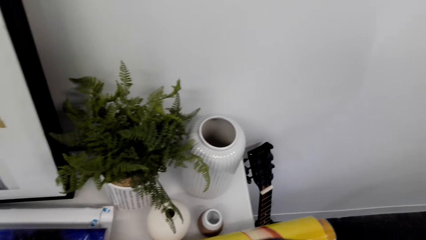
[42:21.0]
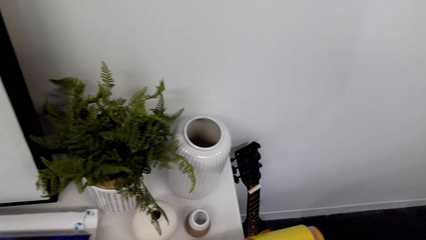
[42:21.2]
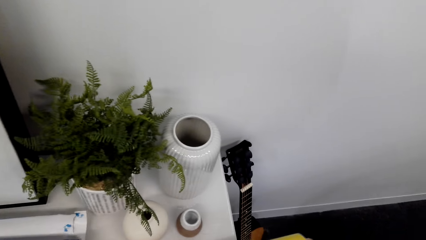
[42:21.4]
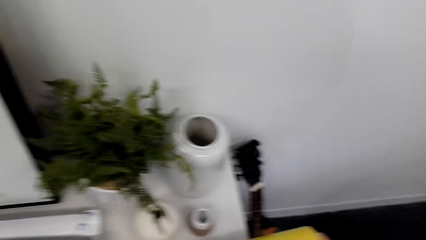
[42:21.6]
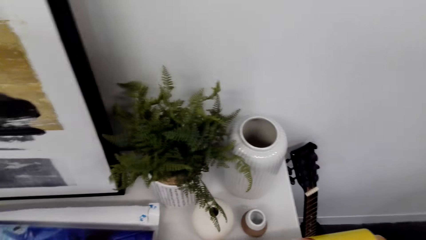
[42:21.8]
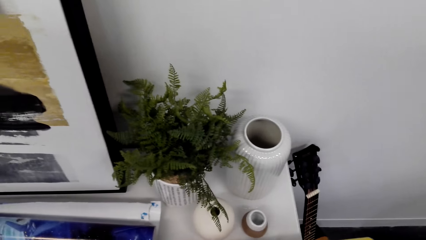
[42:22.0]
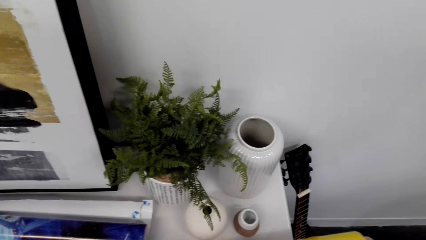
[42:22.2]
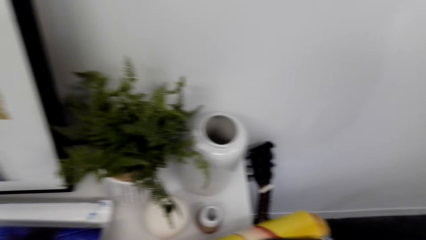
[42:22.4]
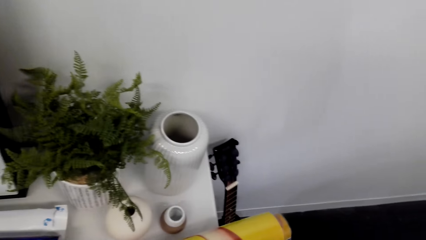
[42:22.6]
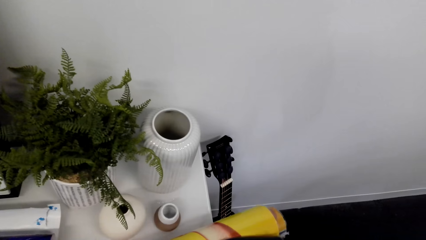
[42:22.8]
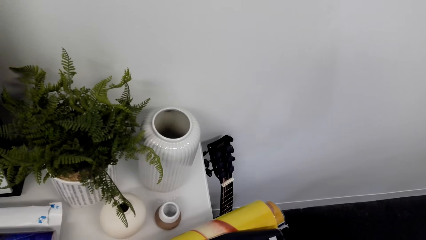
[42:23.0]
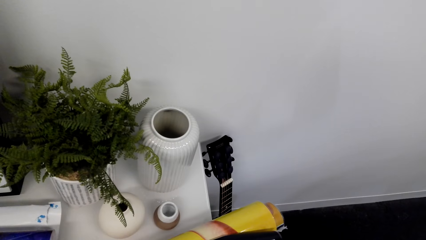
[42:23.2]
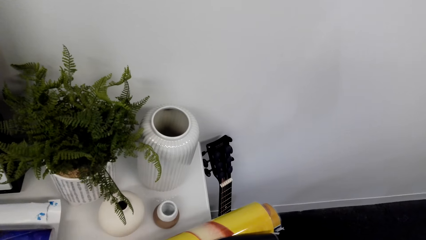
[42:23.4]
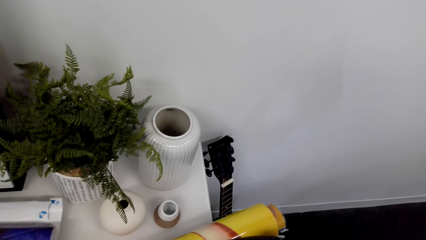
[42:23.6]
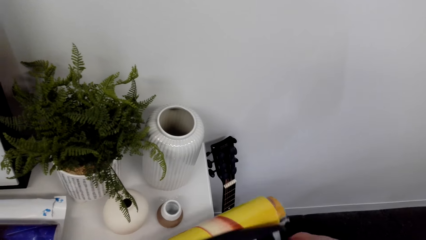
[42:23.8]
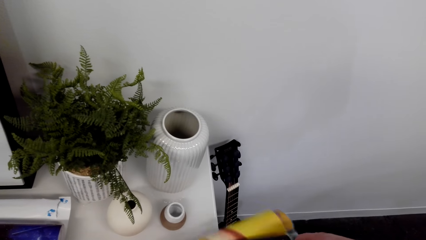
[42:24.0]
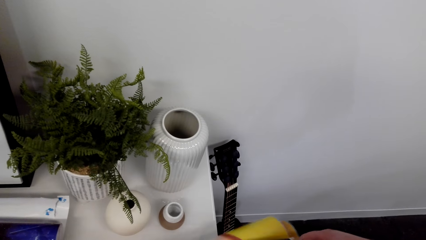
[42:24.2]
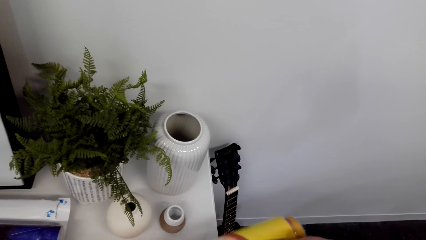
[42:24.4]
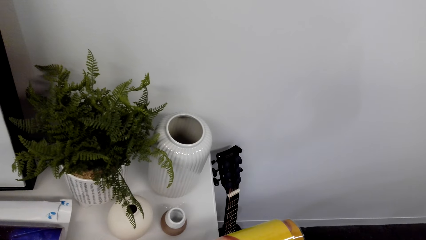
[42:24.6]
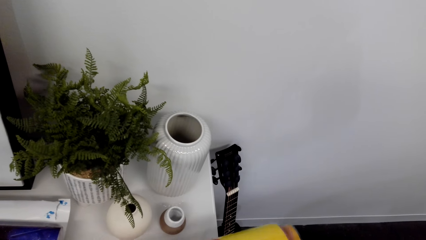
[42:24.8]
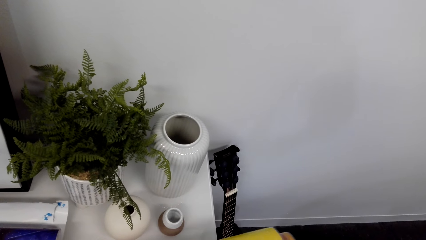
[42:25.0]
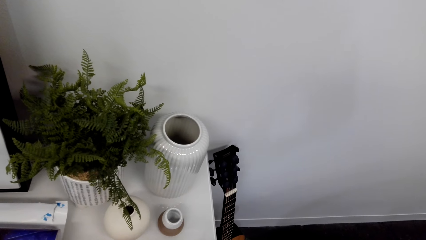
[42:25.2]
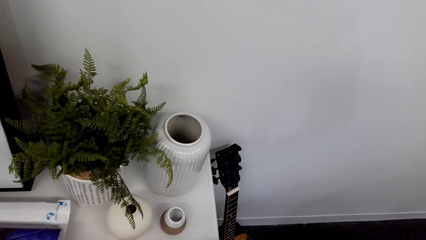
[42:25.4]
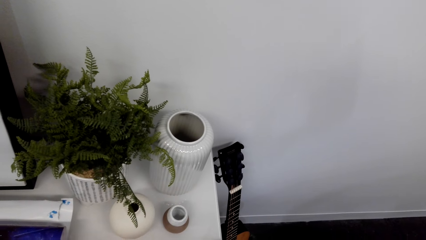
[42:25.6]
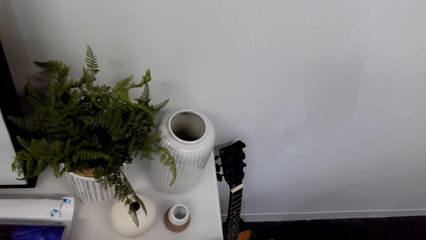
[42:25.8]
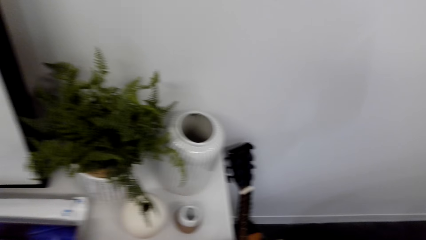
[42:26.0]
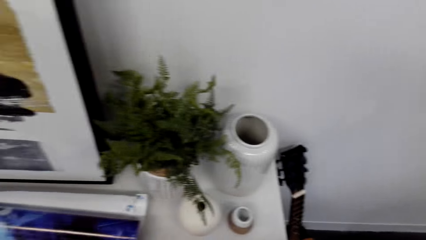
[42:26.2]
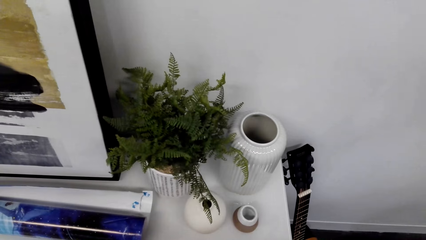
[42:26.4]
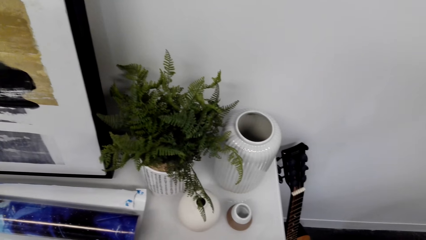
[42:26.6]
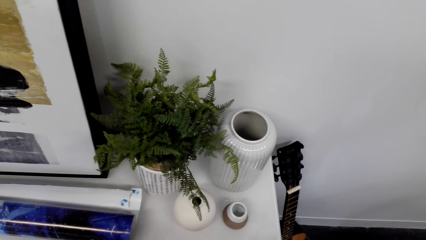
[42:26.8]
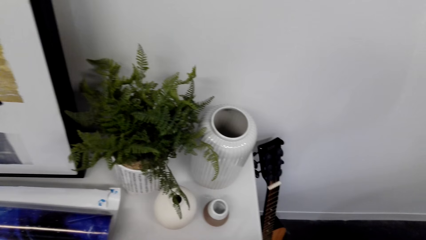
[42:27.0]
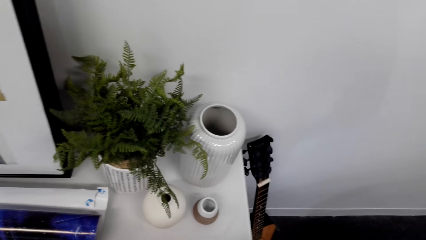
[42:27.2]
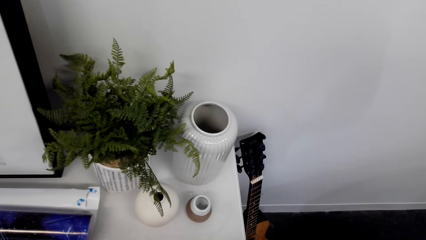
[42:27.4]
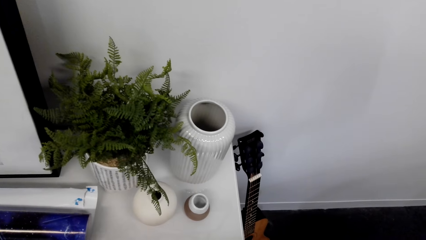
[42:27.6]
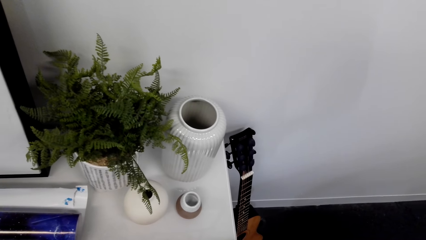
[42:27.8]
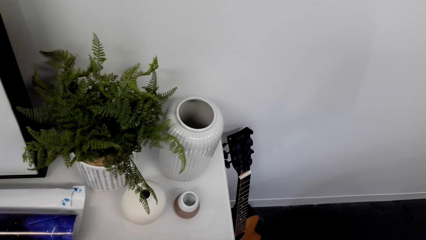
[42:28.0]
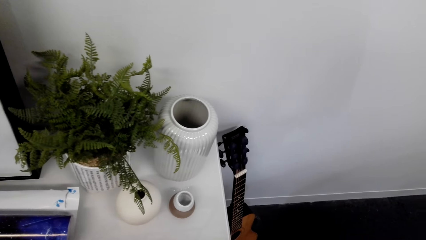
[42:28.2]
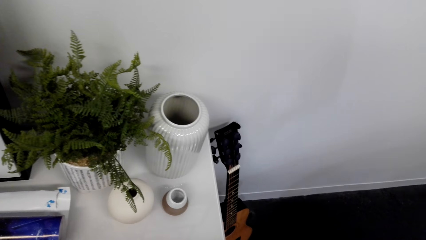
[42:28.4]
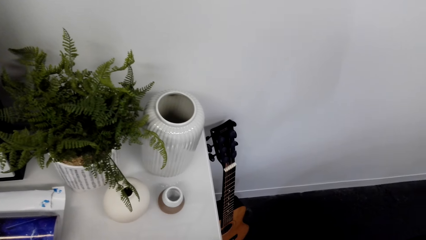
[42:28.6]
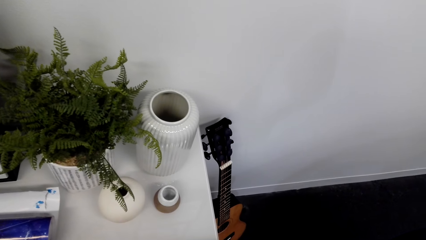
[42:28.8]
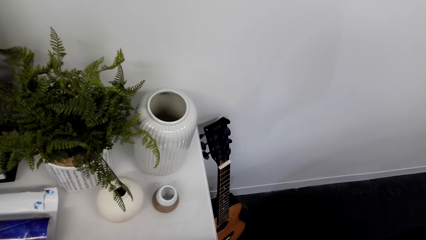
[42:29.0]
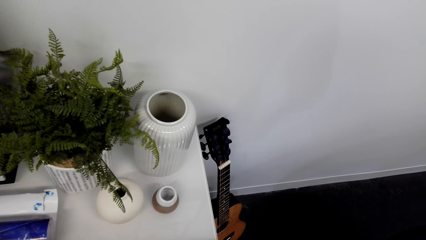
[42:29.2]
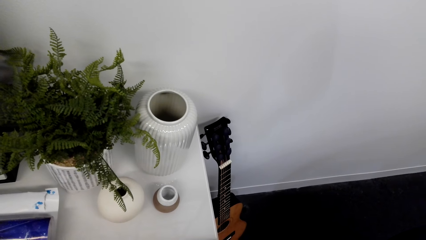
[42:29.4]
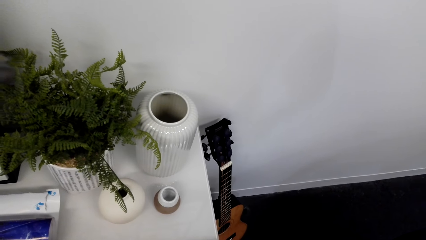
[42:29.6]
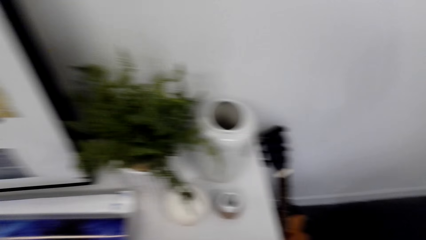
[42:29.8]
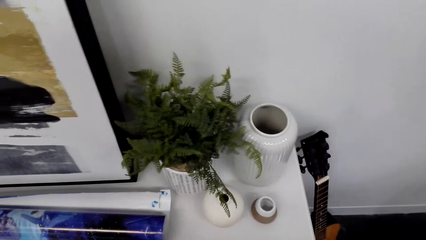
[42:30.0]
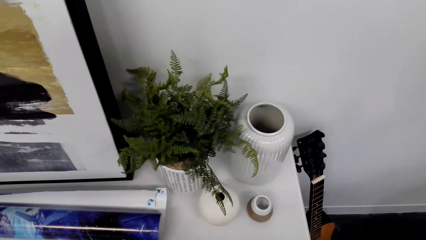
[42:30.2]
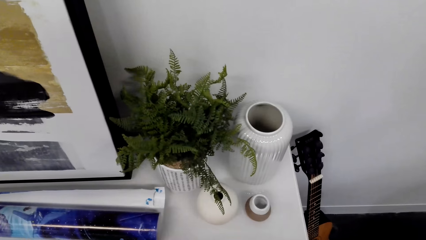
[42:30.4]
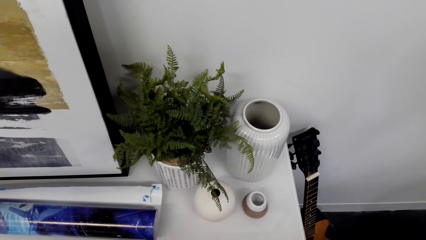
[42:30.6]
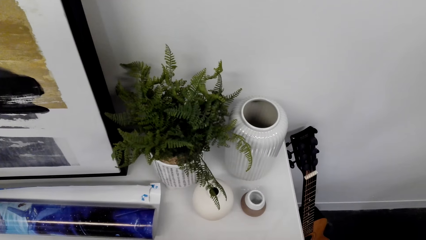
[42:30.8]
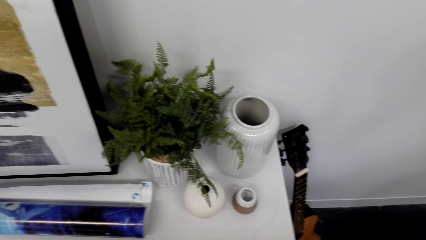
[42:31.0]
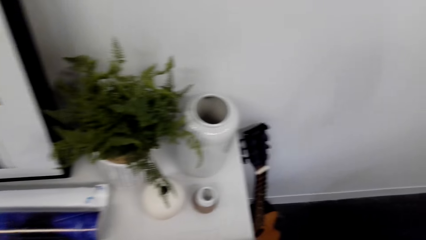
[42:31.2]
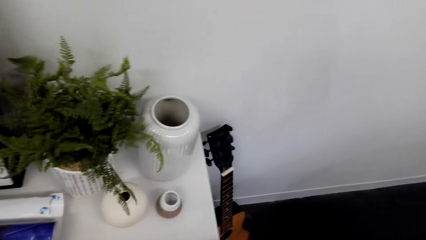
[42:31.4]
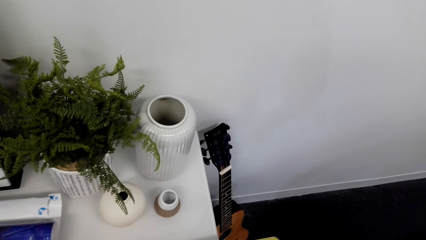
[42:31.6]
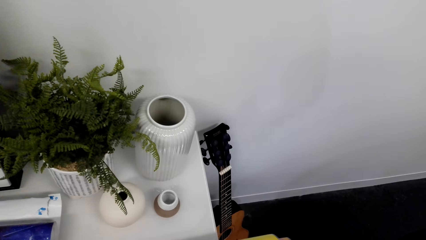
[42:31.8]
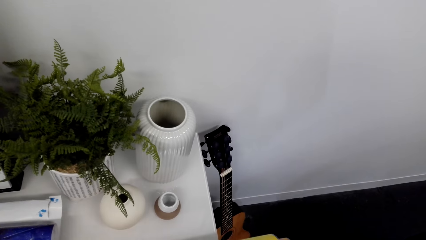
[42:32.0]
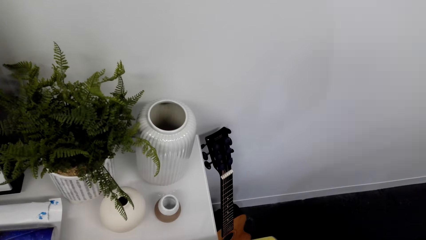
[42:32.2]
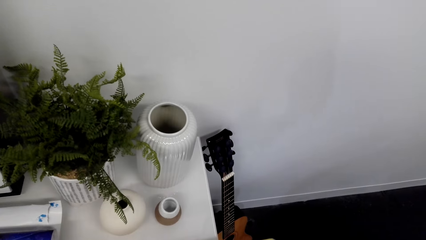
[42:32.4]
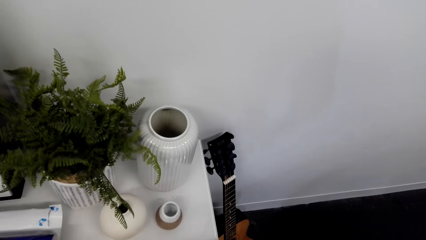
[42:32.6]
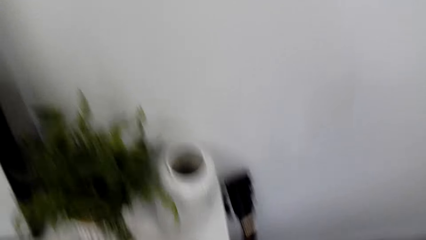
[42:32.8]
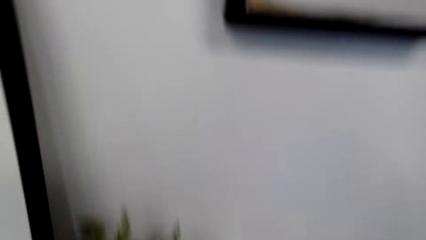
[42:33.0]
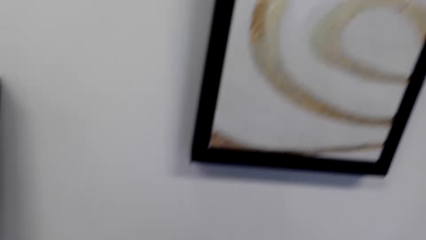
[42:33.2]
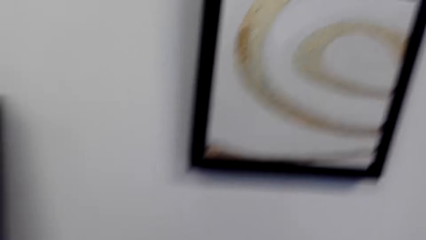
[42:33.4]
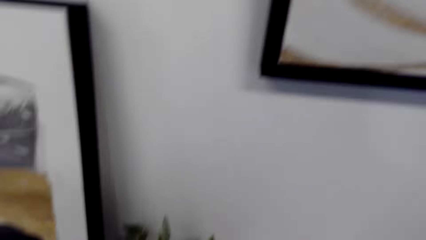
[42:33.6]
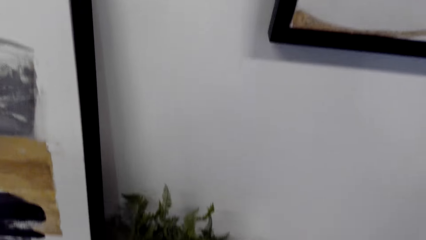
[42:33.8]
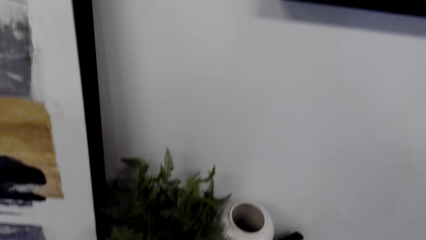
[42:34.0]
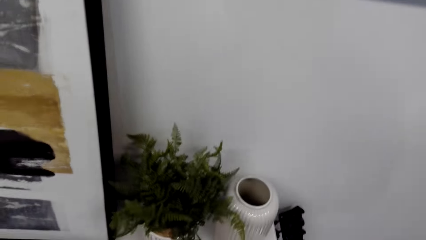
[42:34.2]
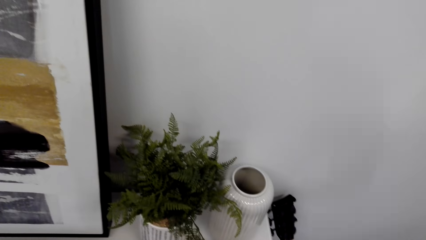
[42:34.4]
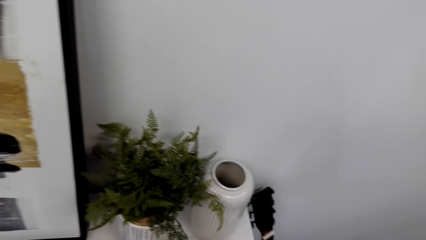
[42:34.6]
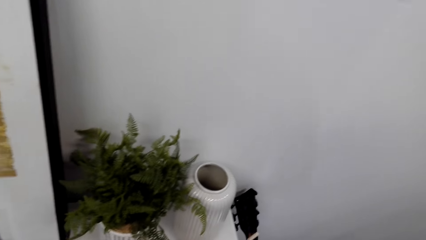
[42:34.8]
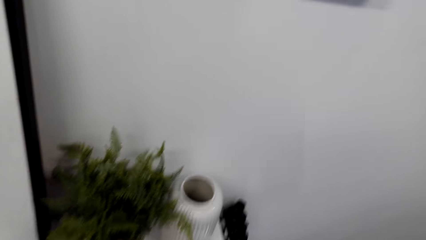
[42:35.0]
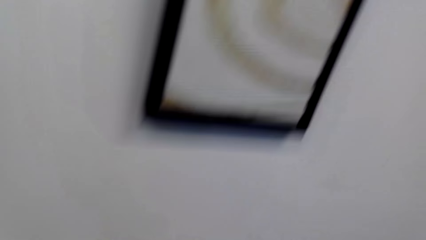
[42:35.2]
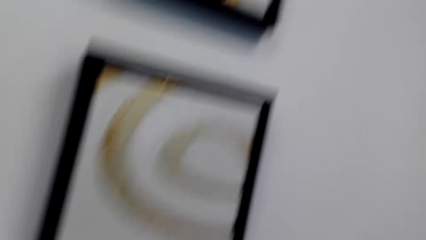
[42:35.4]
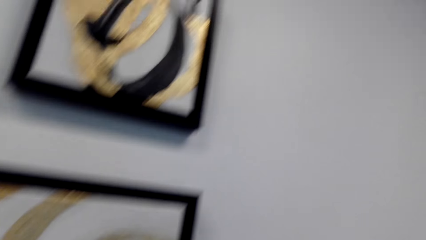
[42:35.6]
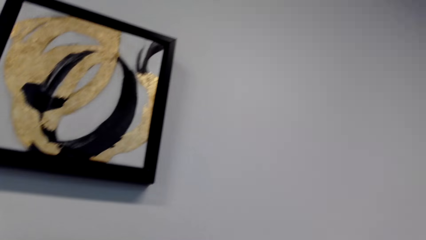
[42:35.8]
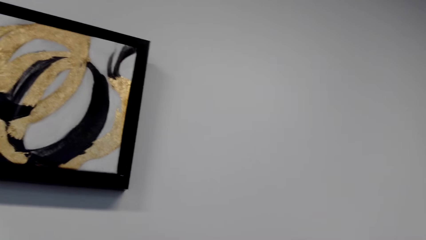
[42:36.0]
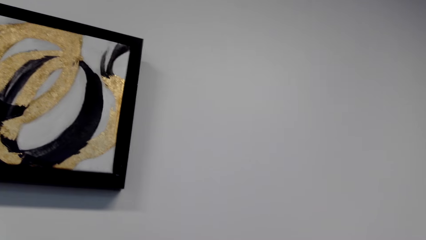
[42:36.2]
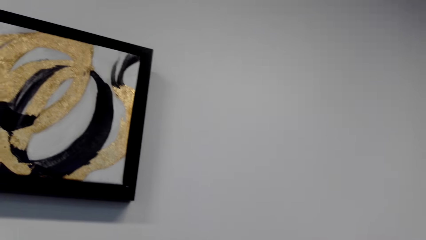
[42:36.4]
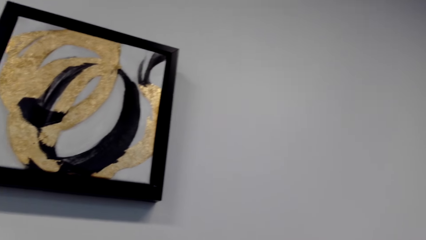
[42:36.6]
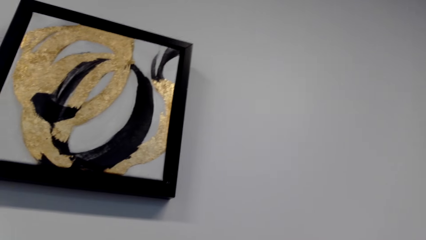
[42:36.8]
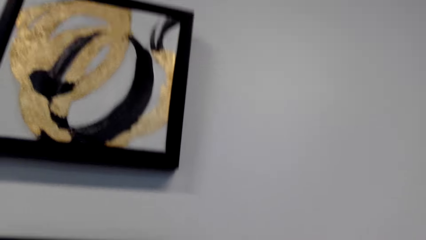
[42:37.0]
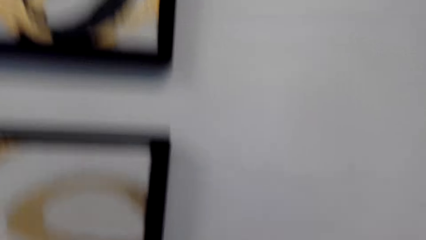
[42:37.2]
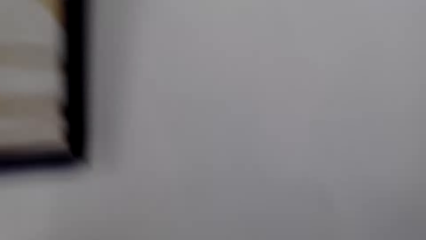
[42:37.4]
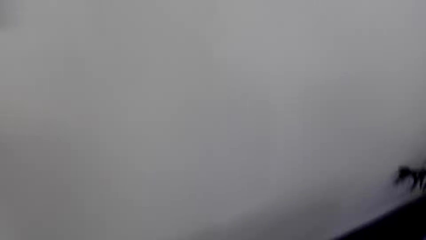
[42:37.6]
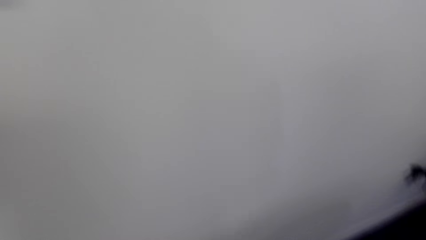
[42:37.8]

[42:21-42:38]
The camera wearer rolls the paper.
